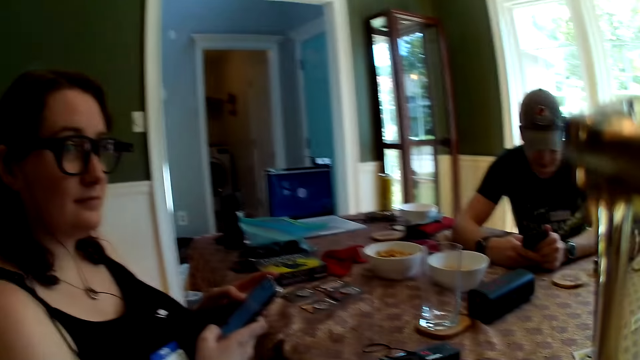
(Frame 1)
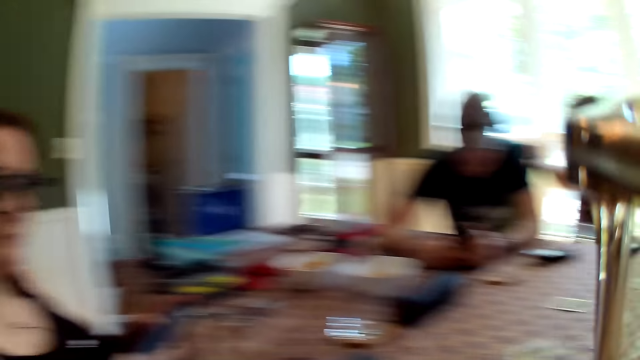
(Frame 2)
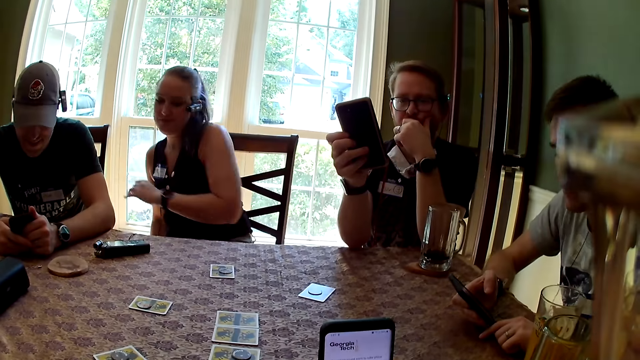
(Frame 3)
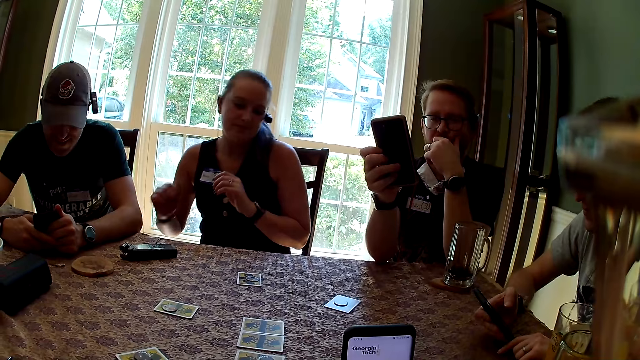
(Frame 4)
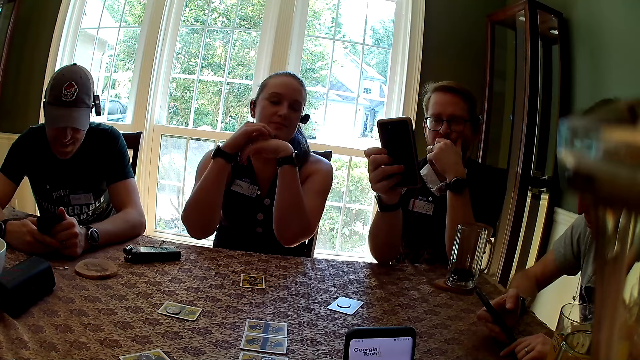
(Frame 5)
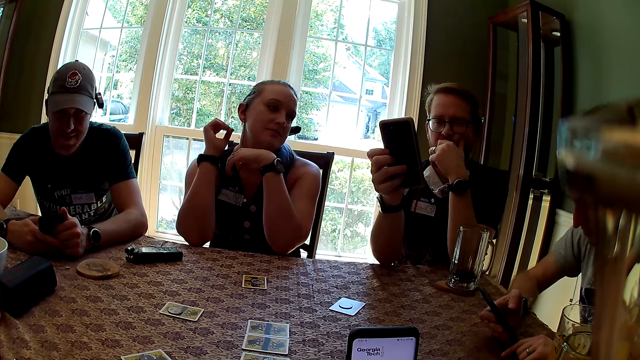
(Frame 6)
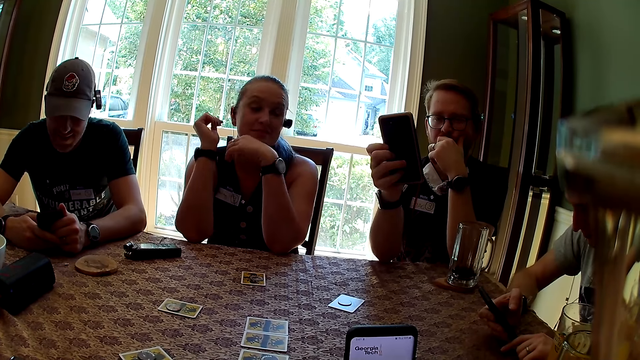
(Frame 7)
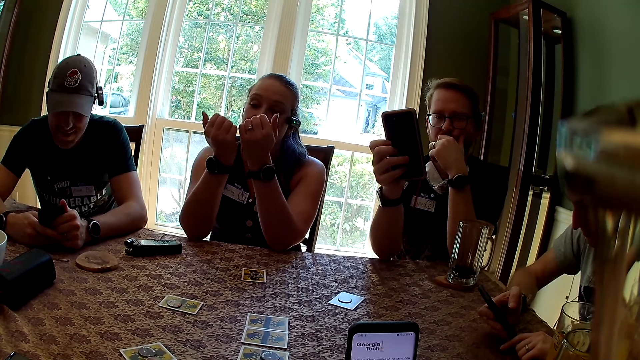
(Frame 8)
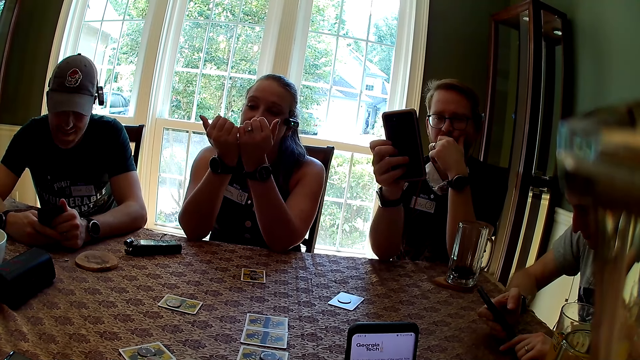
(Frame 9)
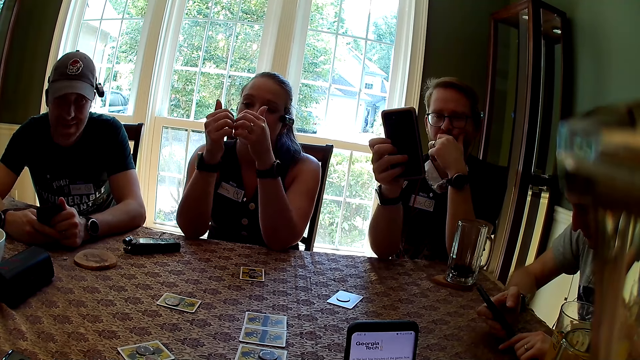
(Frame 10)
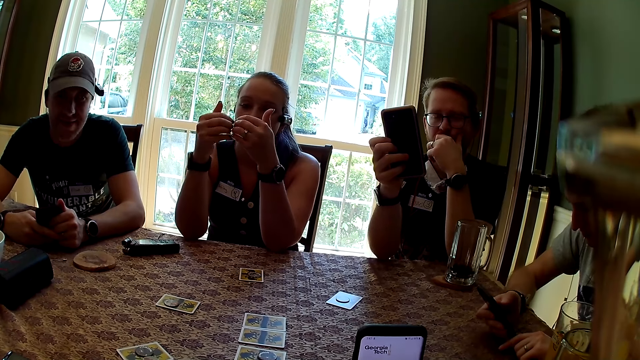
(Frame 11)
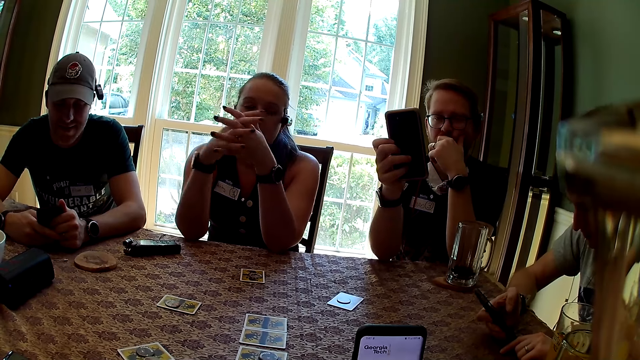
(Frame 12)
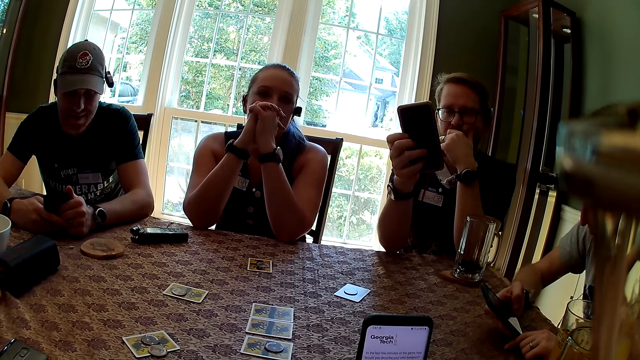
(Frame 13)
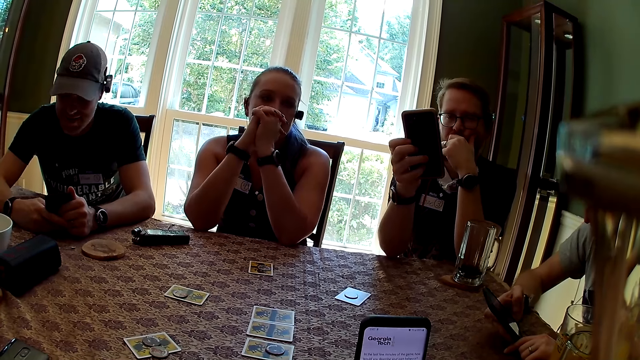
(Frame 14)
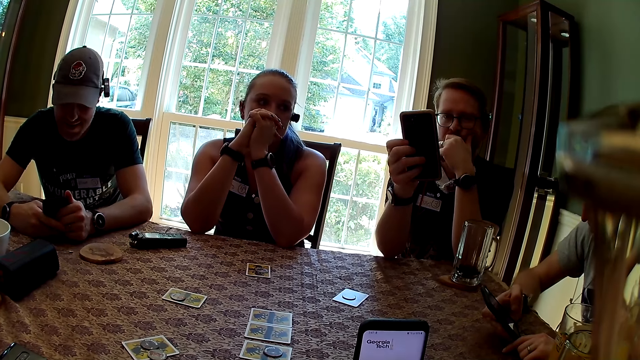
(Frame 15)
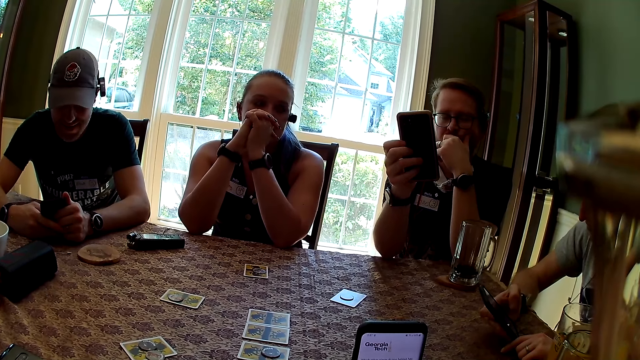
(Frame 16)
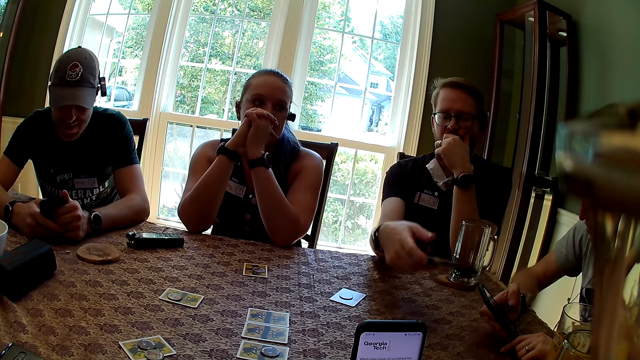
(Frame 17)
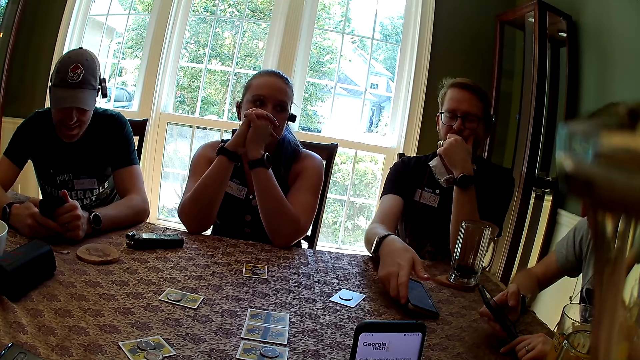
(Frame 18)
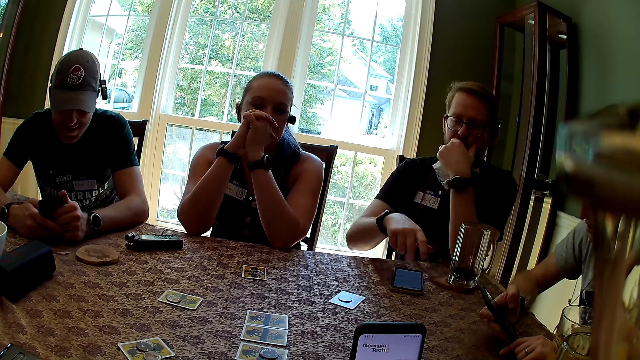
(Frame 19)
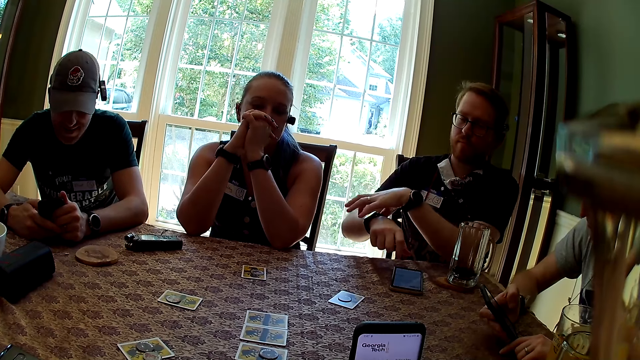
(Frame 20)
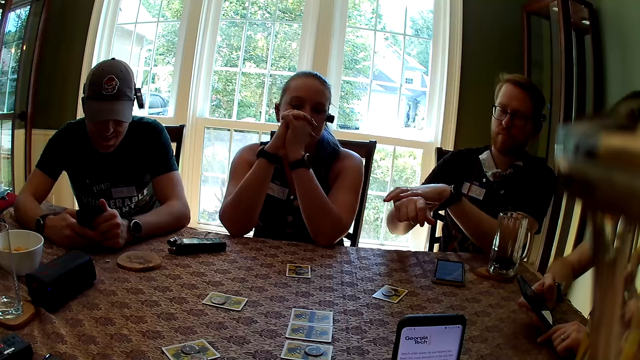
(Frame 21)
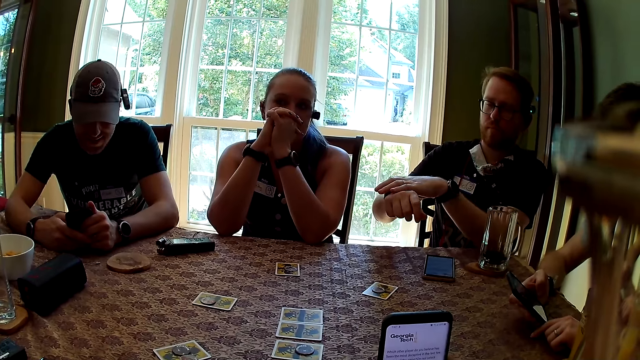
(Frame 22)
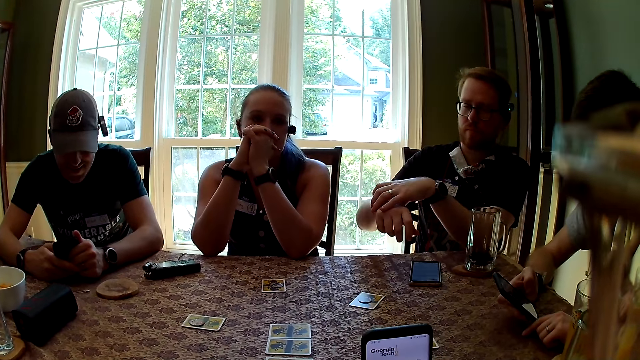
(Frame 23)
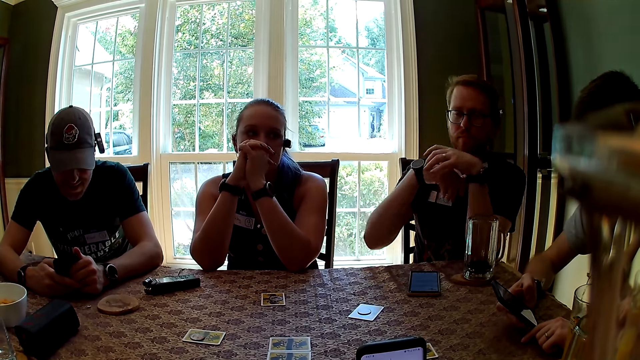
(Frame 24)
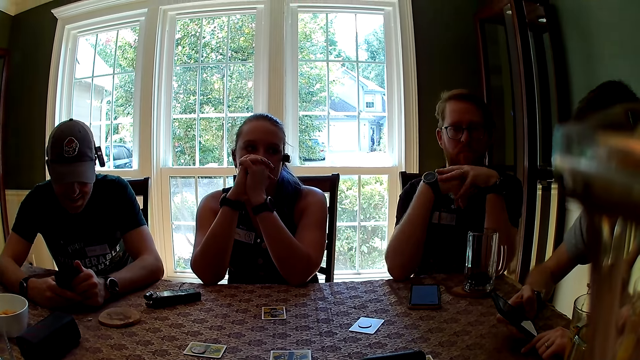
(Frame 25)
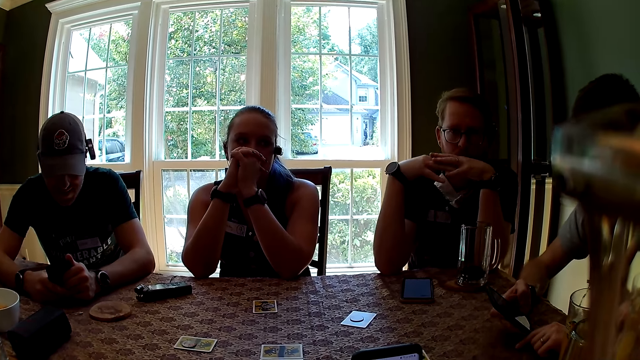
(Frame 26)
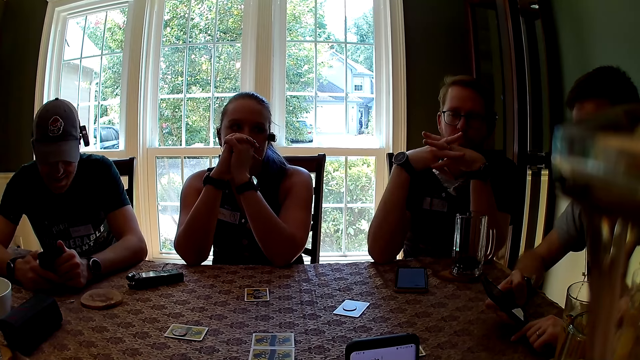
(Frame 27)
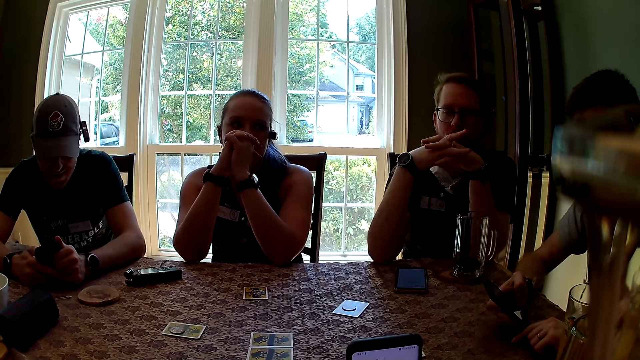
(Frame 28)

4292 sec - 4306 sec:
The camera wearer turns towards the woman. The woman holds a phone with both hands. Another woman removes her left hand from the chair and turns away from the window. The other woman places both elbows on the table. A man interacts with everyone. Another man drops the phone on the table with his right hand. The other man adjusts the wristwatch on his right hand with his left hand. The first man interacts with everyone.

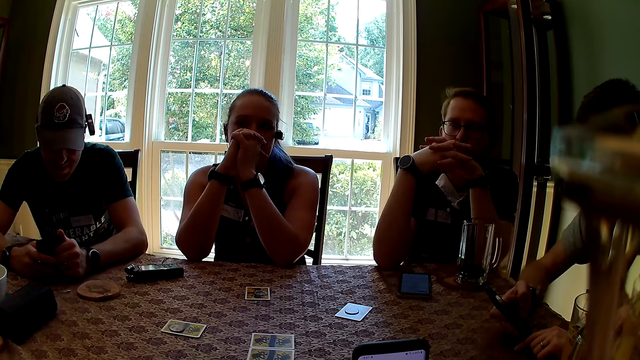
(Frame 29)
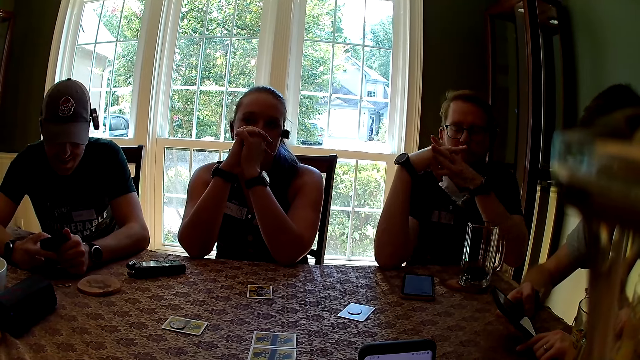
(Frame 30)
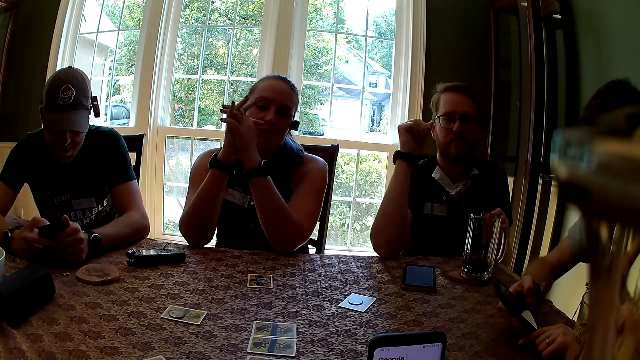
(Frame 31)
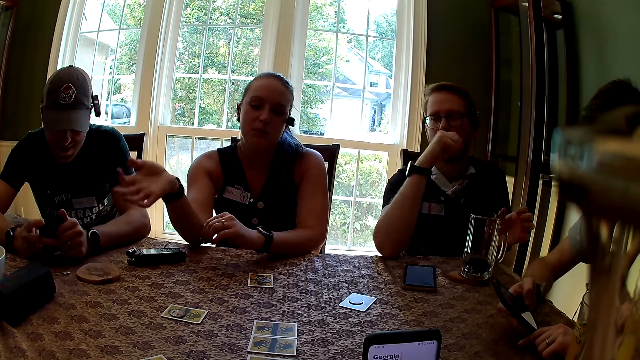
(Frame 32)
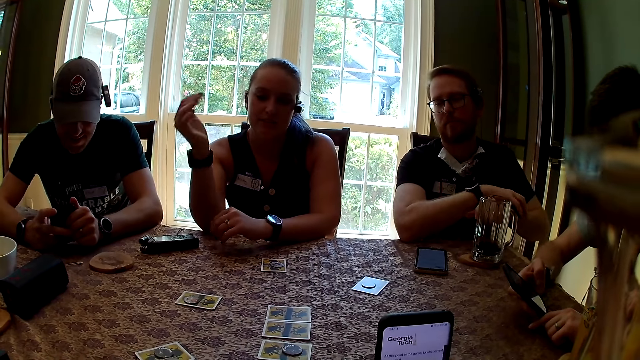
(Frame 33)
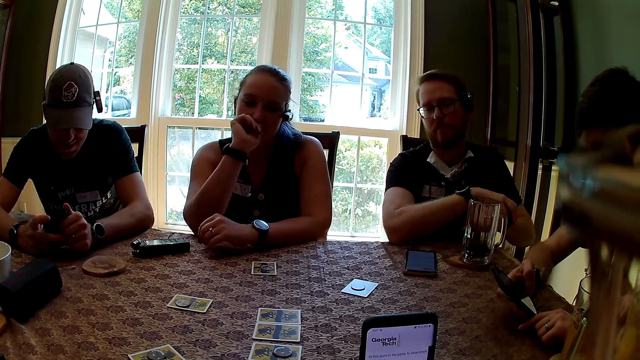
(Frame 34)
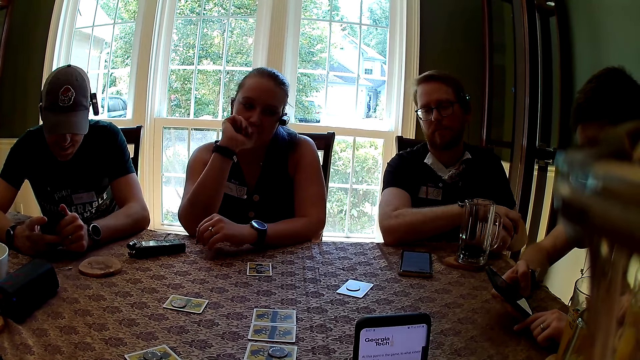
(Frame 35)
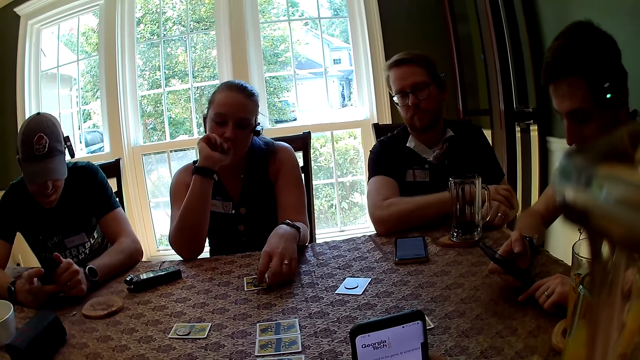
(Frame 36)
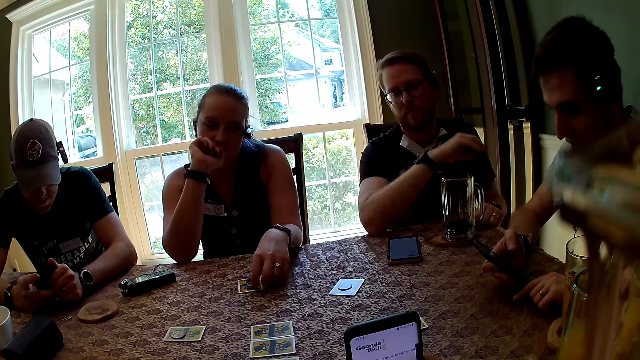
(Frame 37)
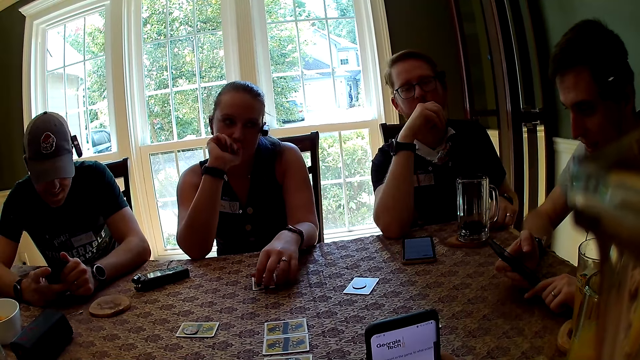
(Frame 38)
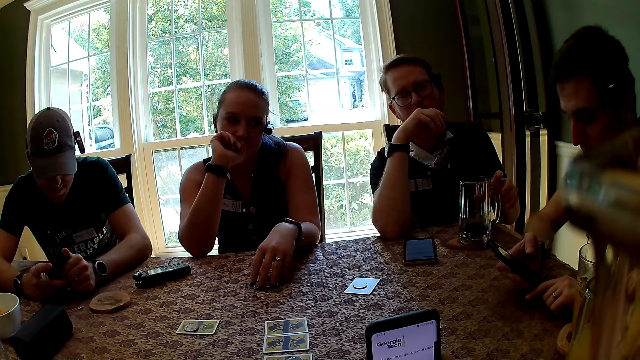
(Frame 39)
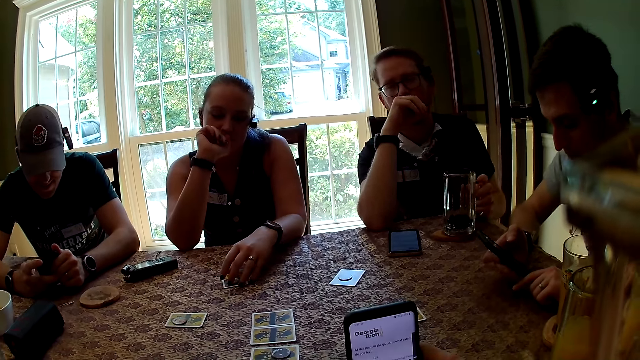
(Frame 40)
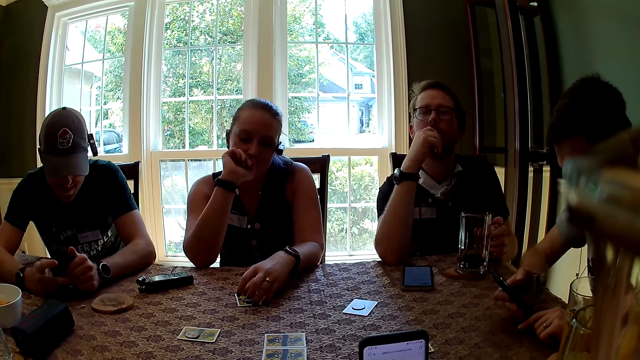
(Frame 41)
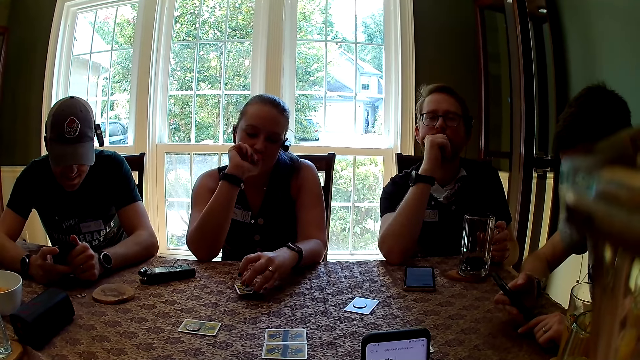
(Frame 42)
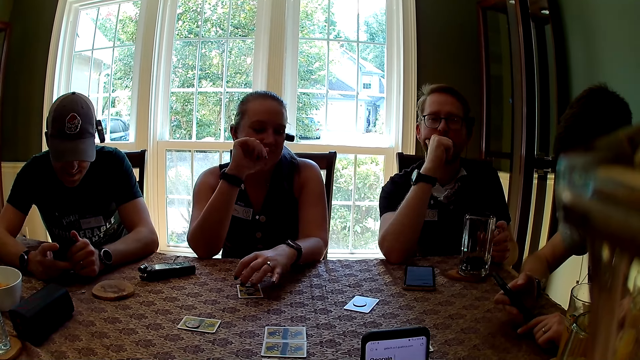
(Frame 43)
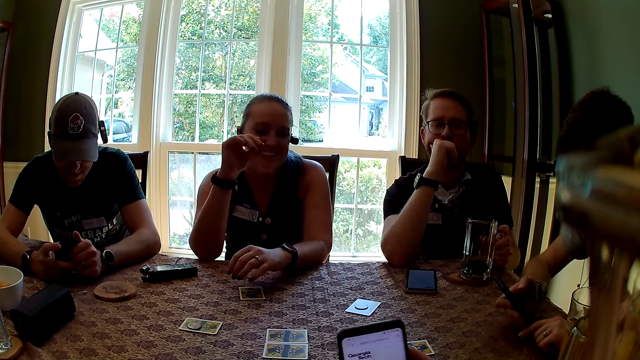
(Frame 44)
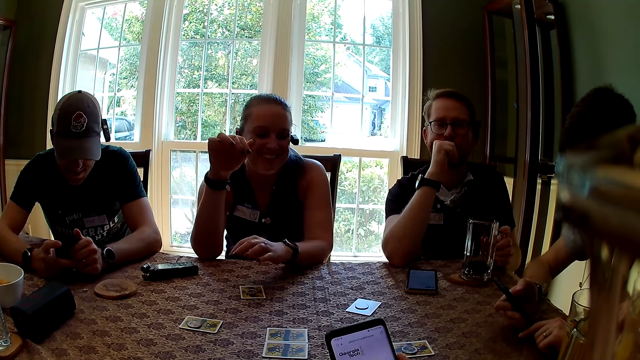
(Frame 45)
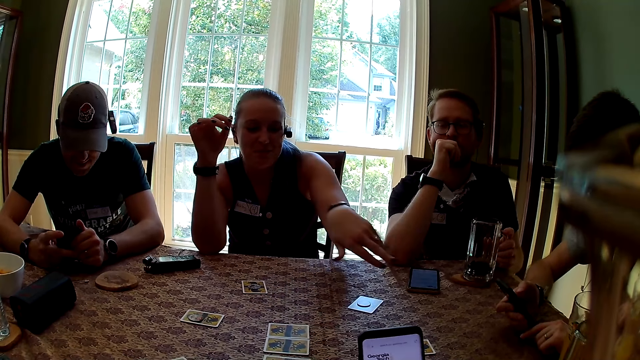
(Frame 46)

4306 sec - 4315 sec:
A woman interacts with everyone. A man adjusts the wristwatch on his left hand with his right hand. Another man interacts with everyone. The woman touches a card on the table with her left hand. The first man places his left hand on the table. The woman picks up the card on the table with her left hand. She drops the card on the table with her left hand.
